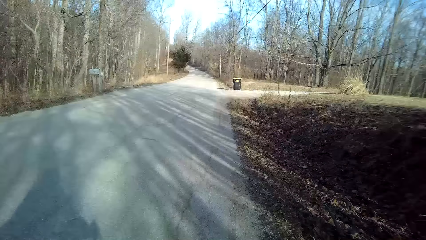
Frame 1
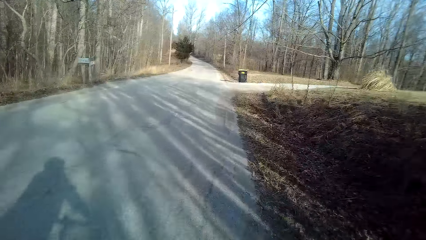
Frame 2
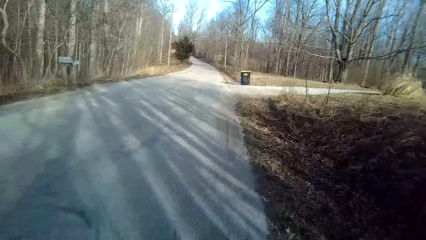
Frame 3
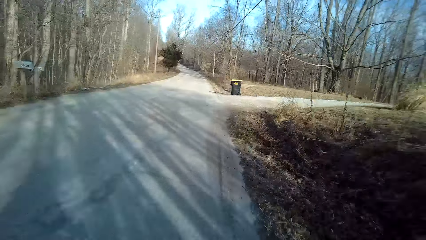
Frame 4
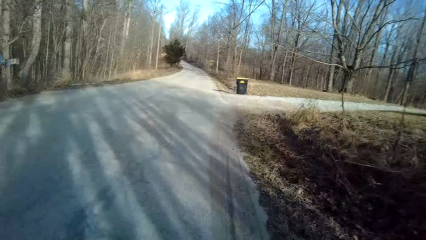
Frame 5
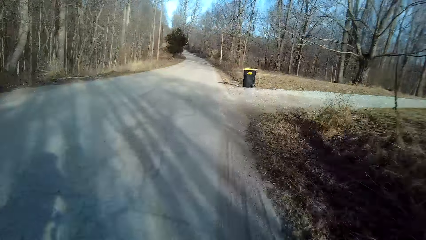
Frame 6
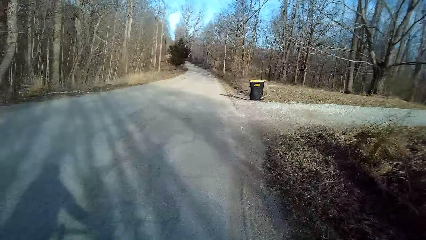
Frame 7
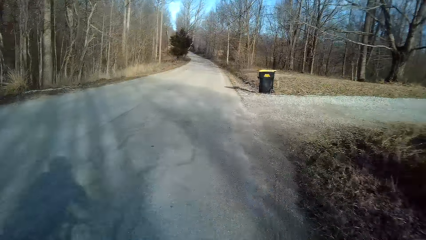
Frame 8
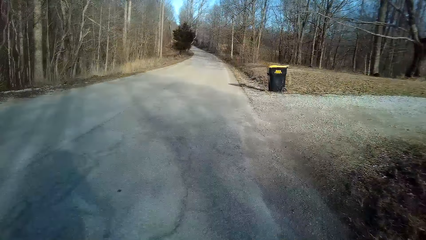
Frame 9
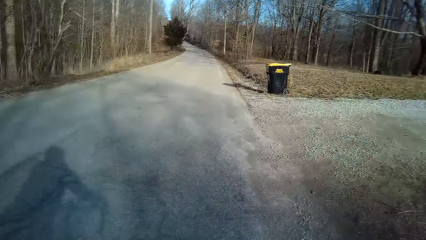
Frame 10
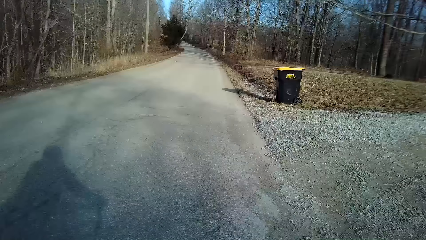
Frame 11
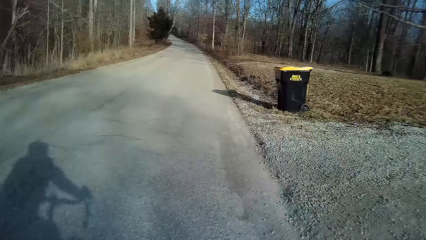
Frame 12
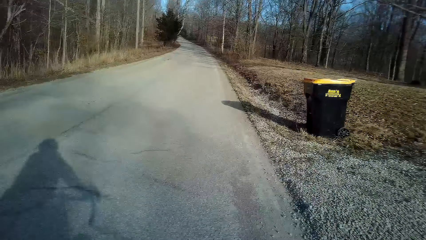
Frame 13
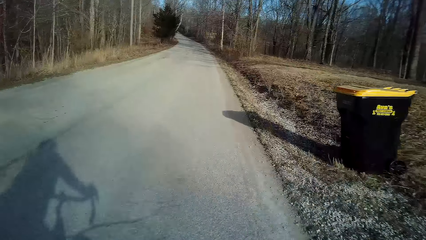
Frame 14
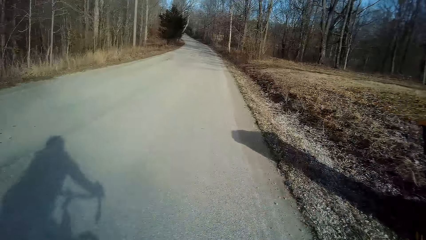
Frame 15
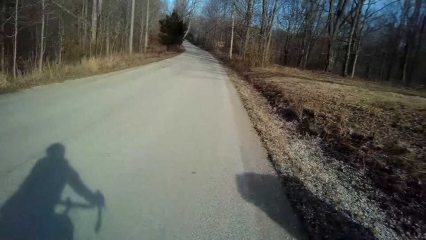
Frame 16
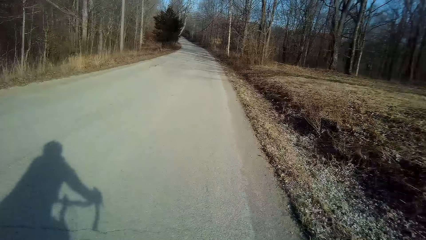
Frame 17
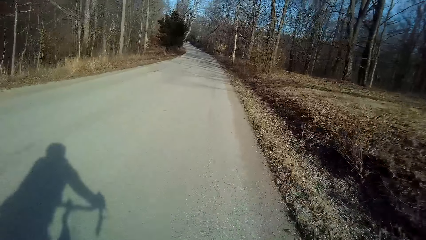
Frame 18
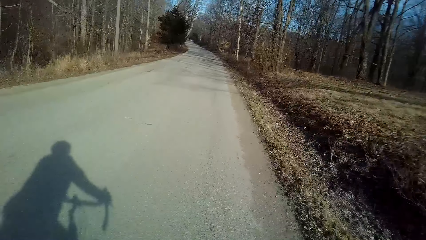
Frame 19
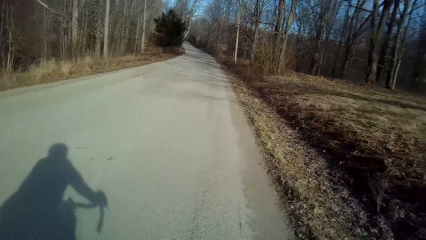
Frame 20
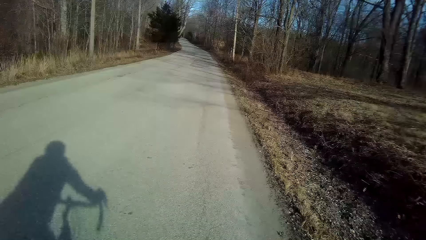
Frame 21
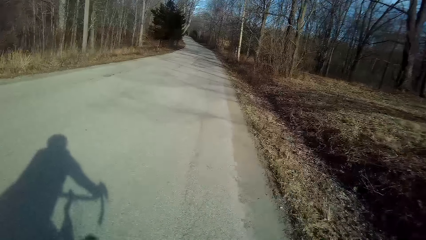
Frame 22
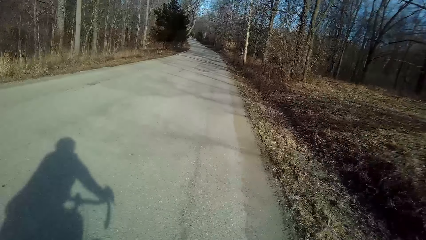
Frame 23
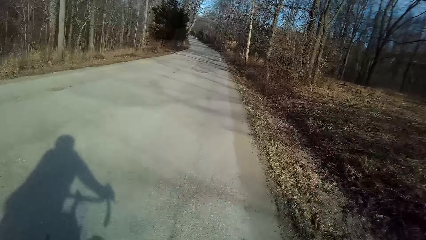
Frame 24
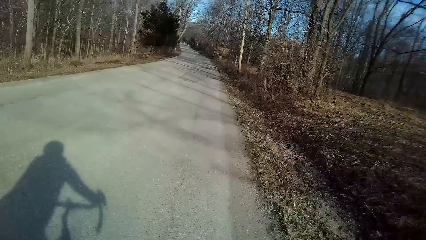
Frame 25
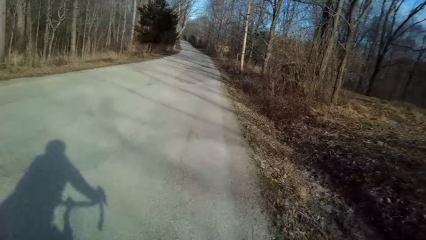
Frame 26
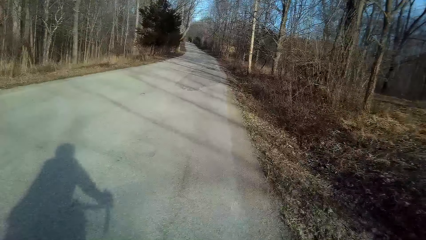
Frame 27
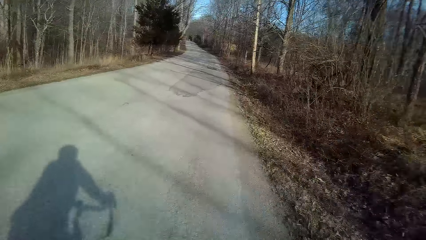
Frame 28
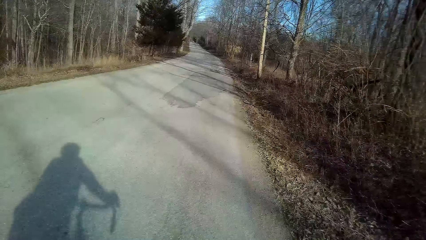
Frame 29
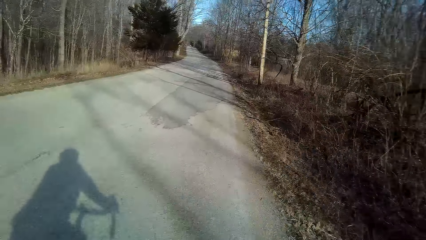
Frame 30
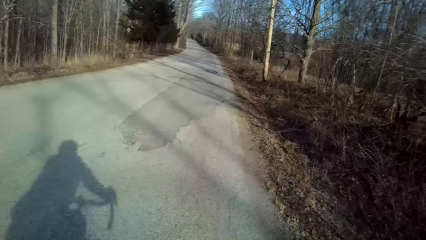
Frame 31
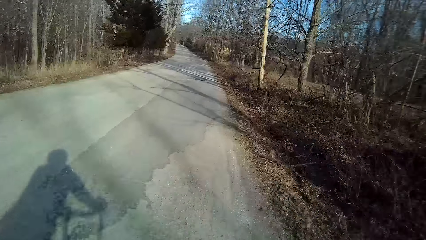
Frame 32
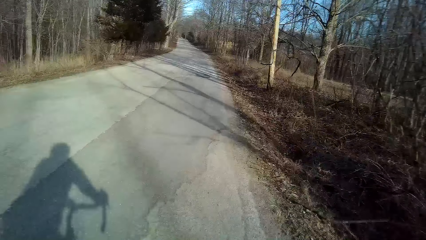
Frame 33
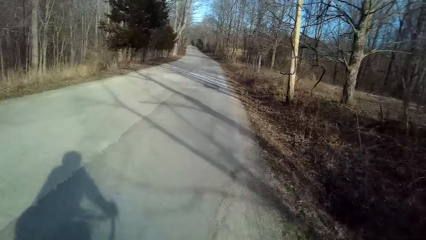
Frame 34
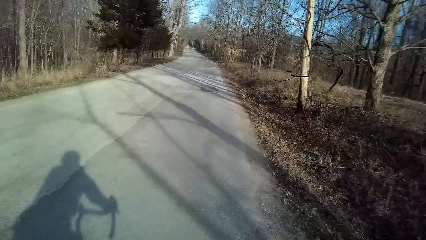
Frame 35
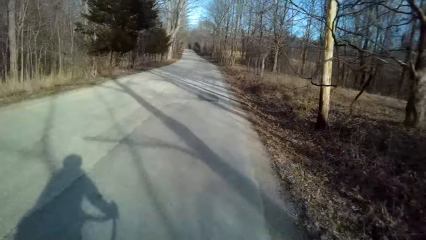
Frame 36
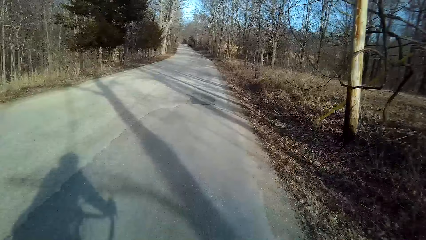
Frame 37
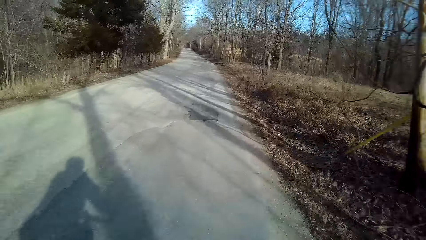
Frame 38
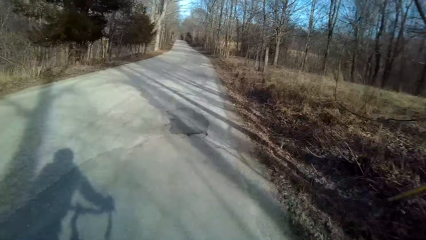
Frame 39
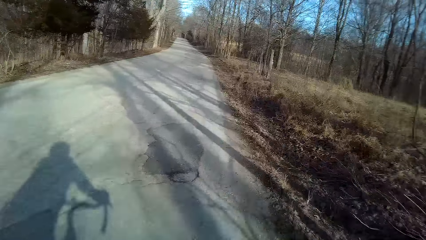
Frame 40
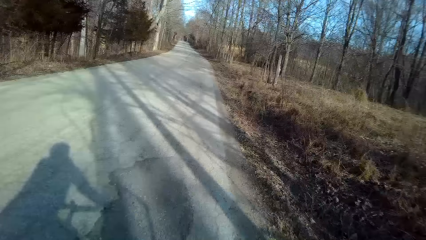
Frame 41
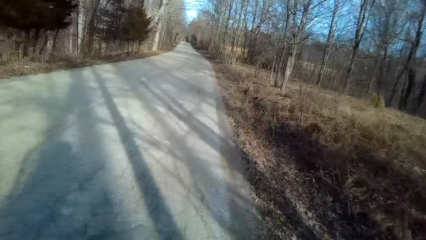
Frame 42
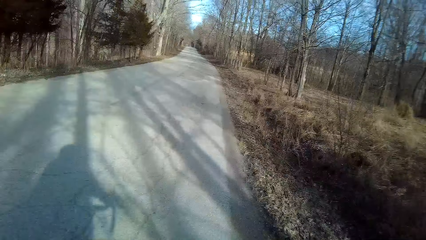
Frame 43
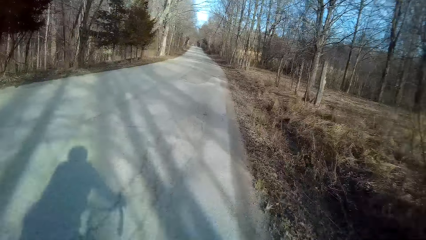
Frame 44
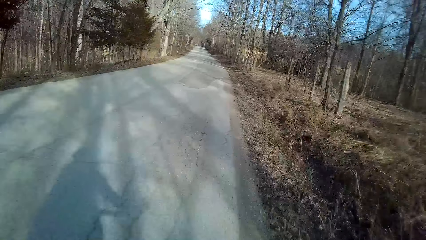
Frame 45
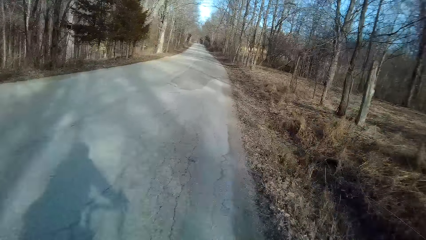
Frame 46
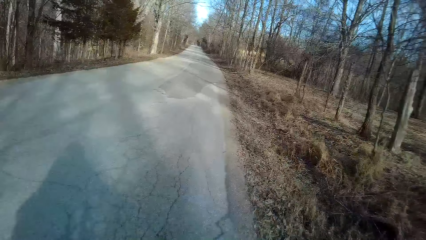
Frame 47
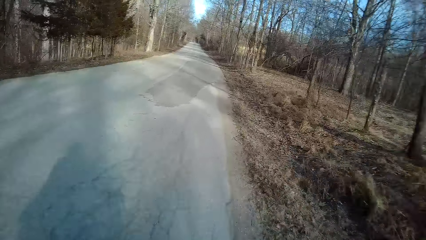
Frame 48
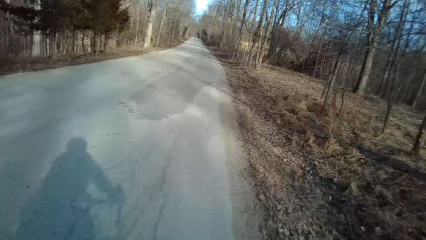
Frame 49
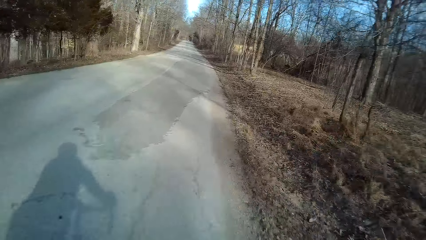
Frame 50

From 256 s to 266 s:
The camera wearer turns to the side. They ride a bicycle on the road.

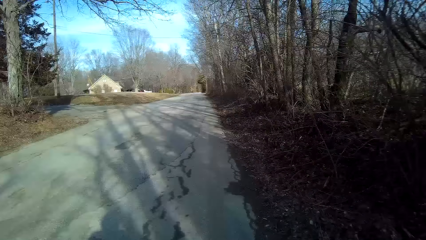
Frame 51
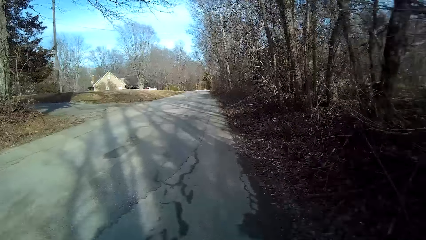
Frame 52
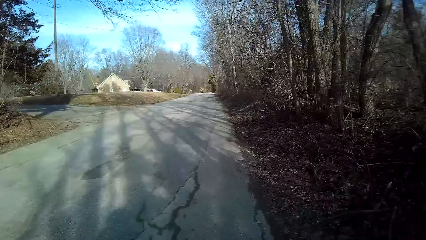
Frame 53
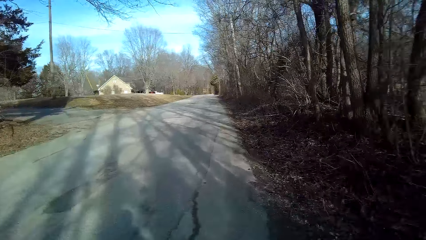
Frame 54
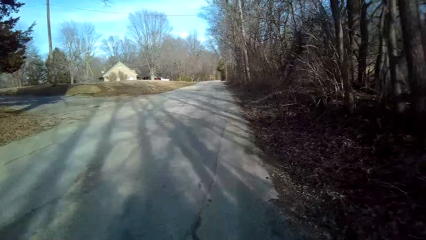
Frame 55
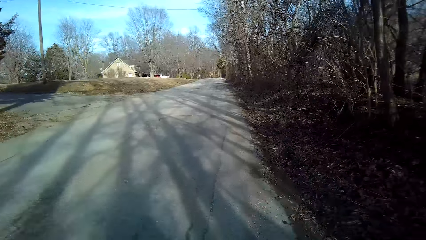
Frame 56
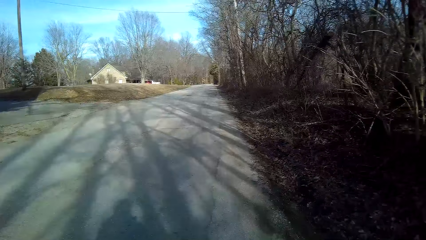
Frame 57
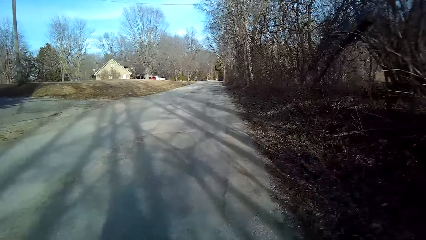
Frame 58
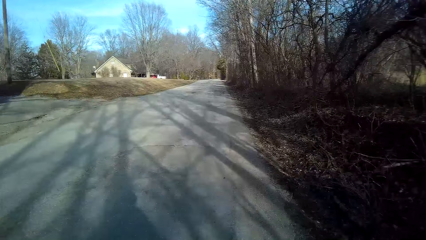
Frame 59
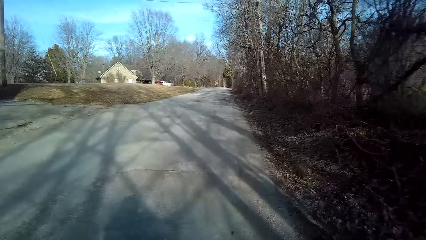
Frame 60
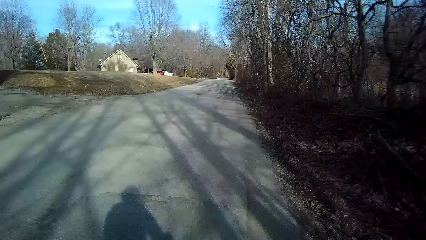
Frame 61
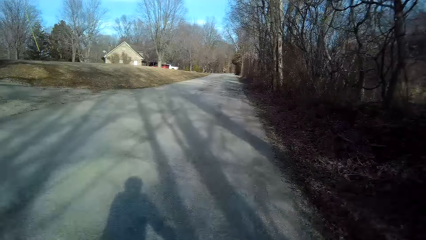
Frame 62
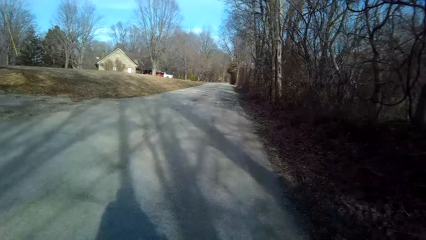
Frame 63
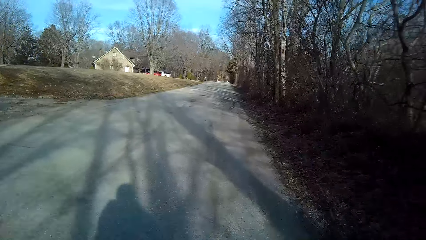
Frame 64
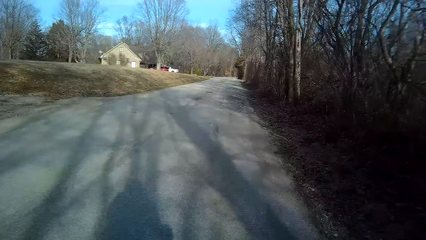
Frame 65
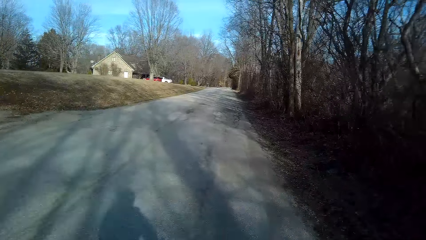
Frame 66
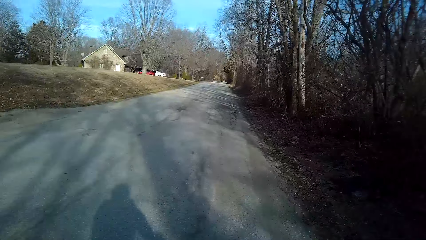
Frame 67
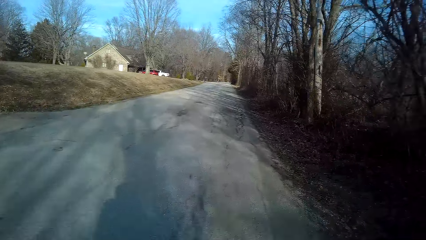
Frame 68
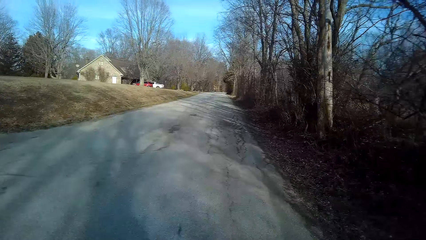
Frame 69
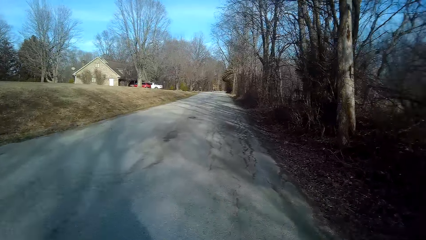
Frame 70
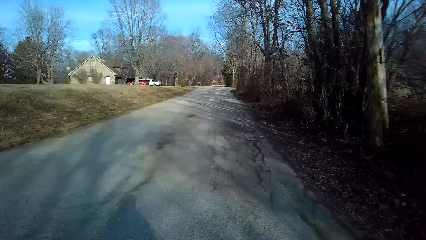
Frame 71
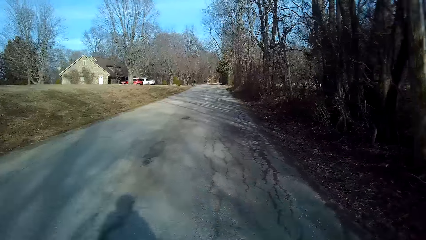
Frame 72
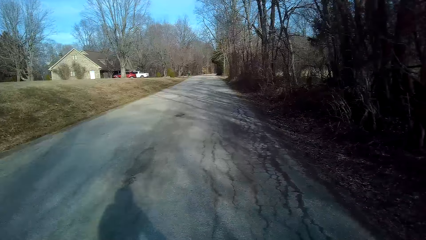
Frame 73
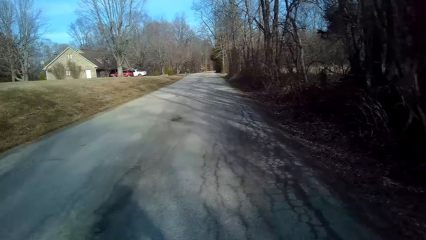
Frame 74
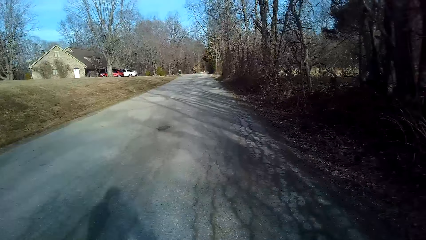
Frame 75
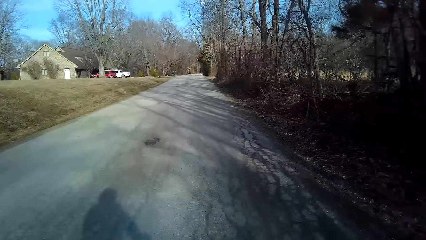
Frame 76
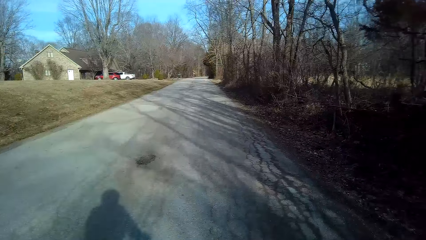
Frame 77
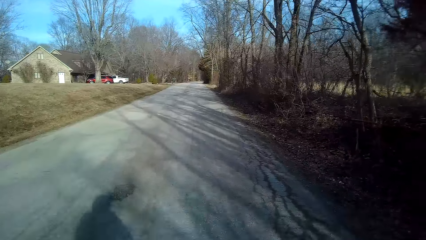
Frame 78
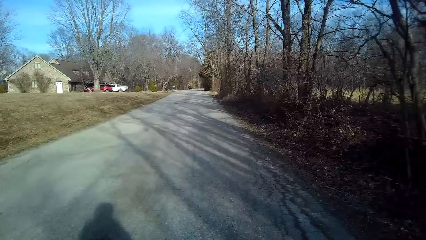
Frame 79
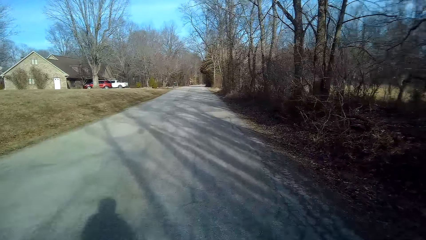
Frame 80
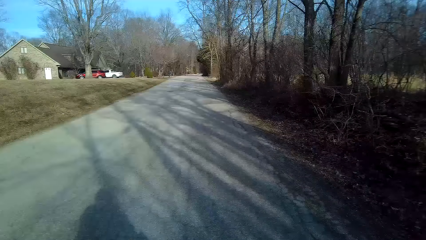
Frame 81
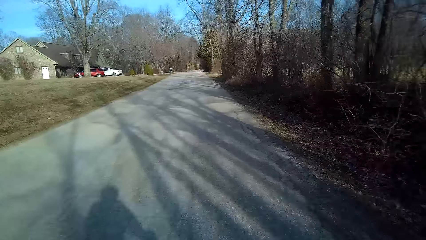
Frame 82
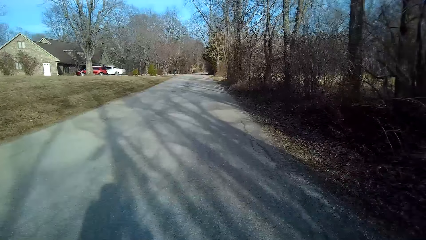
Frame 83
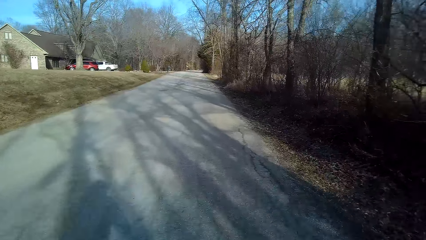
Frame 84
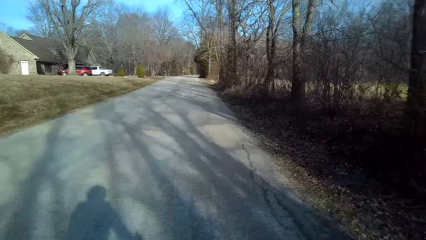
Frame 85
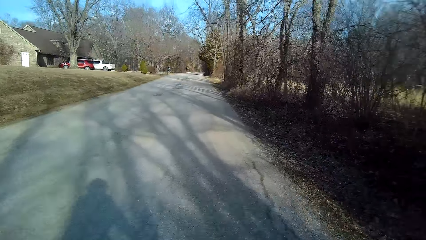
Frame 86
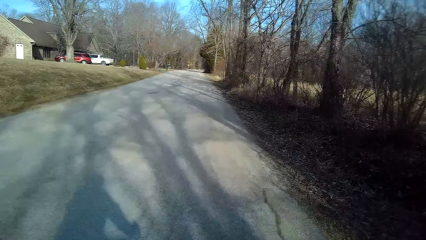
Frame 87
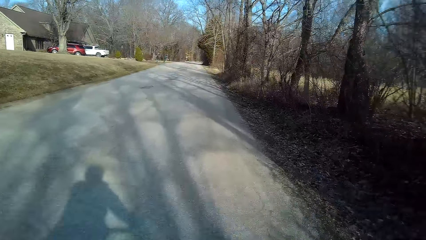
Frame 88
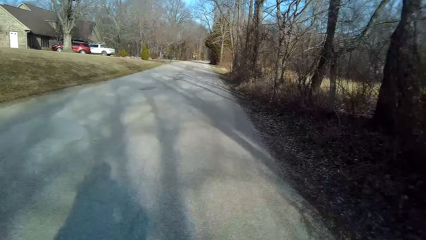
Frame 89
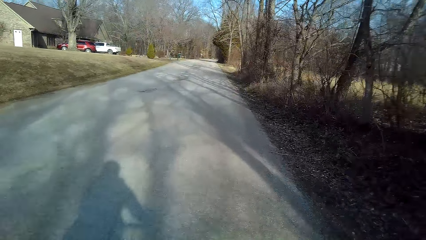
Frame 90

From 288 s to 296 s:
The camera wearer turns to the side. They ride a bicycle on the road.
